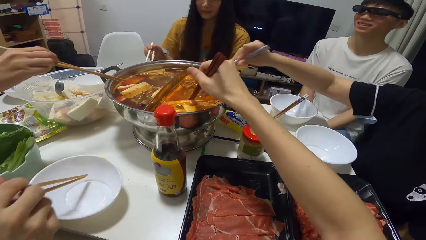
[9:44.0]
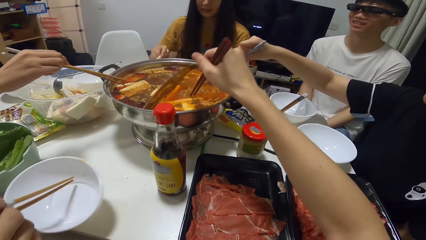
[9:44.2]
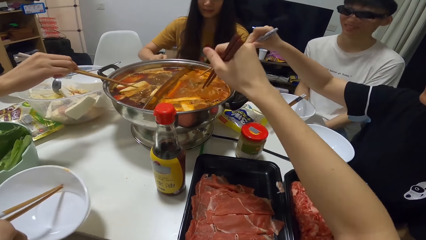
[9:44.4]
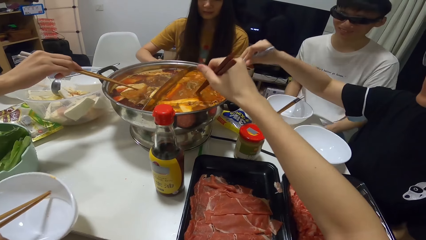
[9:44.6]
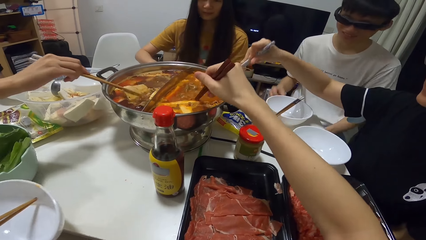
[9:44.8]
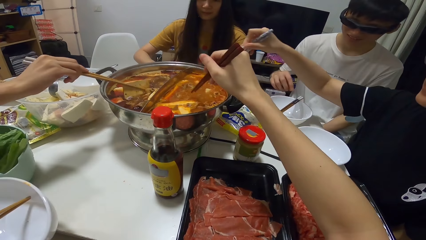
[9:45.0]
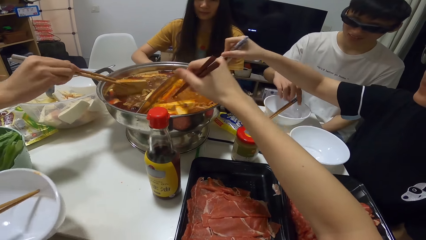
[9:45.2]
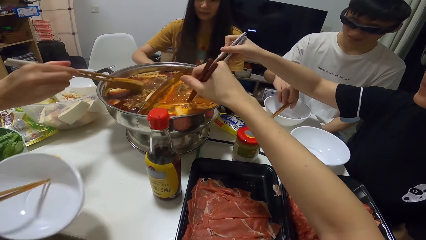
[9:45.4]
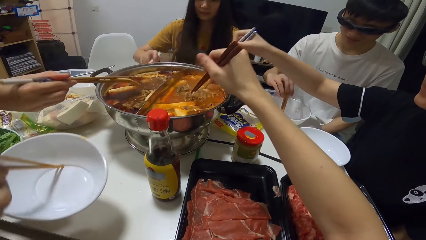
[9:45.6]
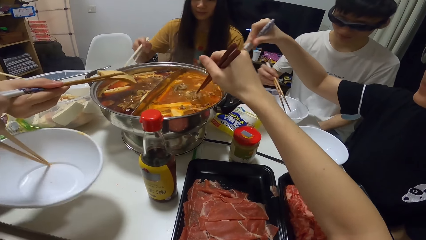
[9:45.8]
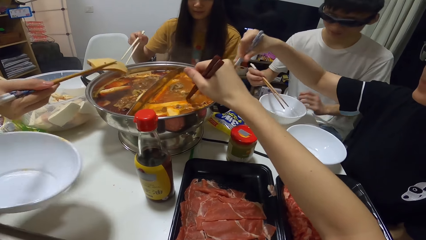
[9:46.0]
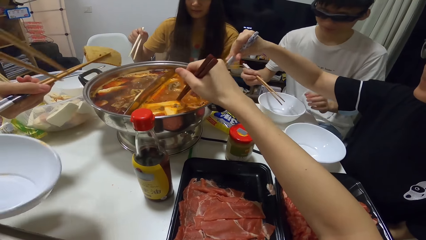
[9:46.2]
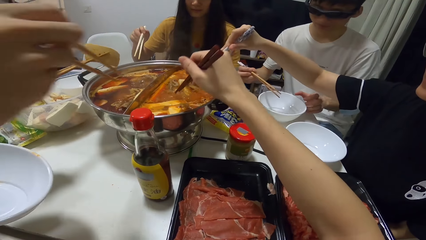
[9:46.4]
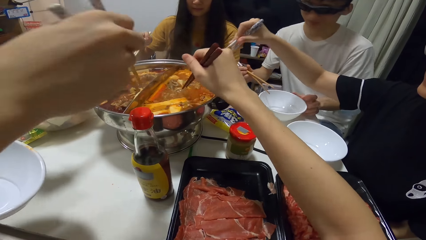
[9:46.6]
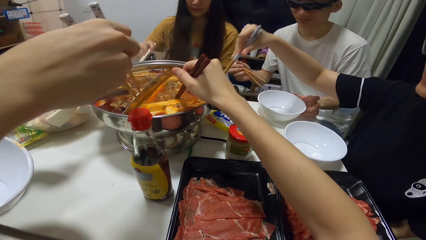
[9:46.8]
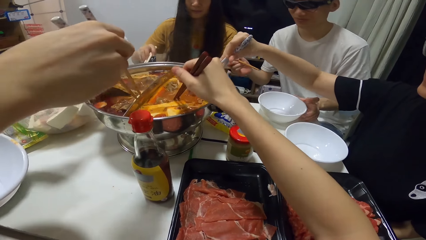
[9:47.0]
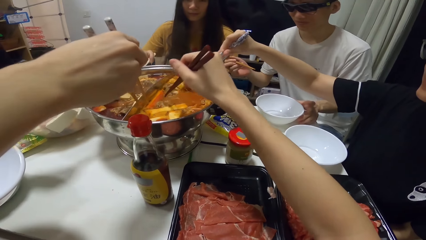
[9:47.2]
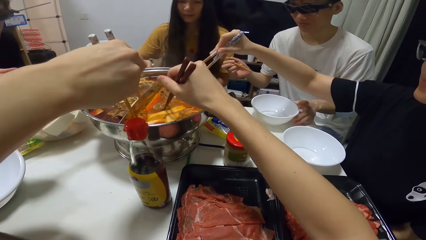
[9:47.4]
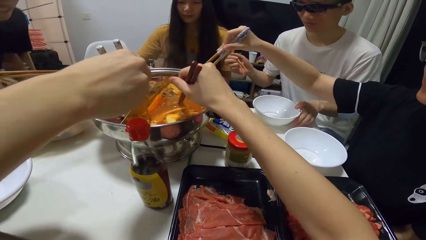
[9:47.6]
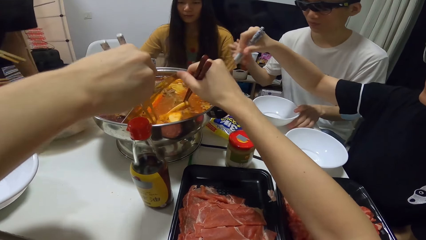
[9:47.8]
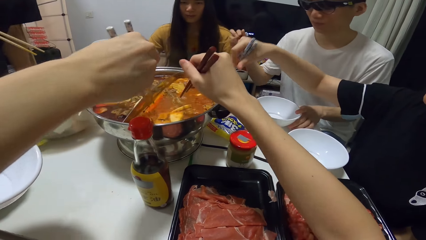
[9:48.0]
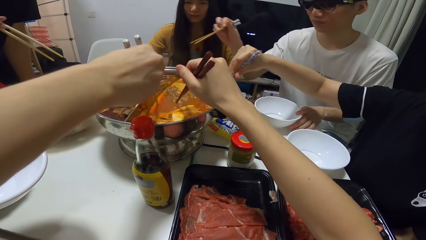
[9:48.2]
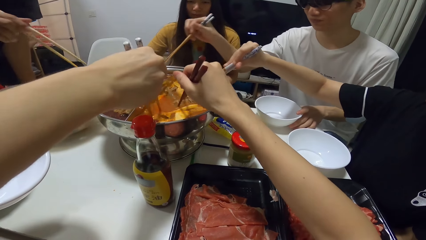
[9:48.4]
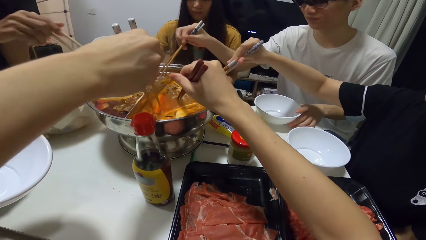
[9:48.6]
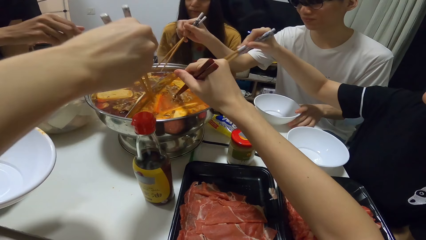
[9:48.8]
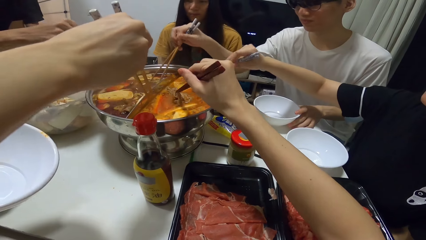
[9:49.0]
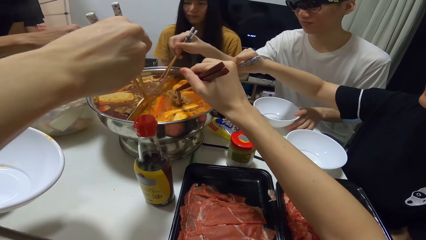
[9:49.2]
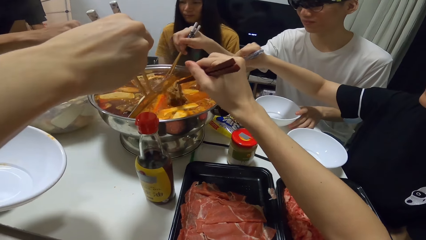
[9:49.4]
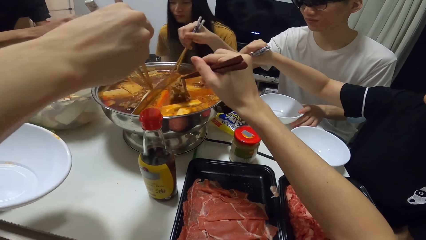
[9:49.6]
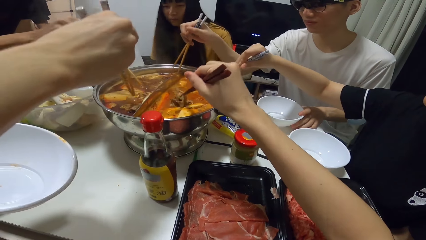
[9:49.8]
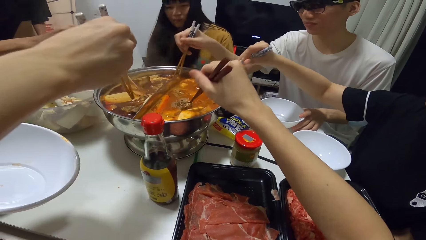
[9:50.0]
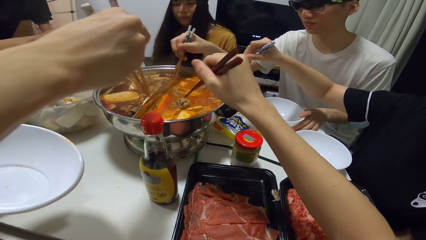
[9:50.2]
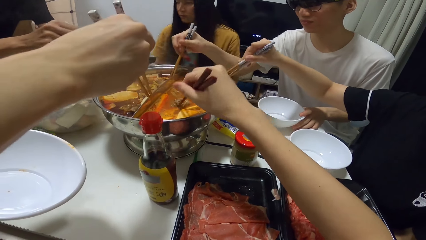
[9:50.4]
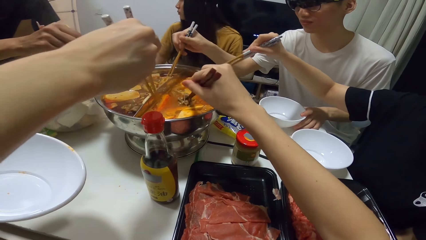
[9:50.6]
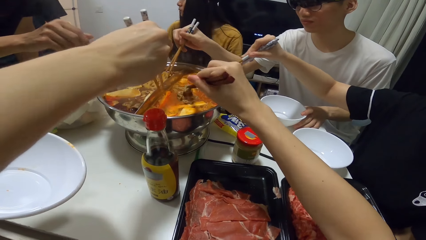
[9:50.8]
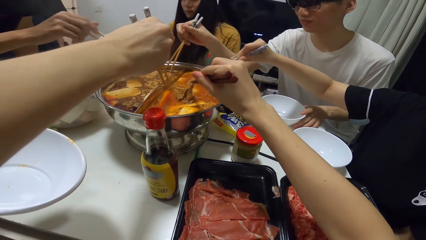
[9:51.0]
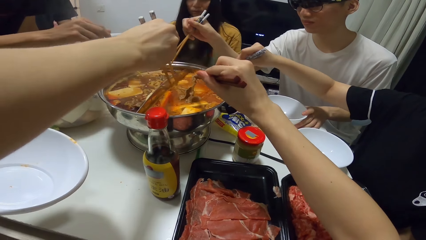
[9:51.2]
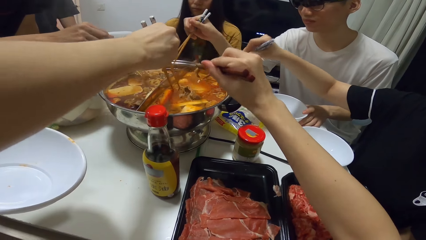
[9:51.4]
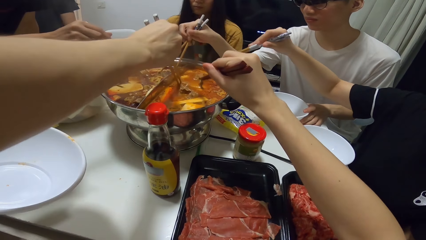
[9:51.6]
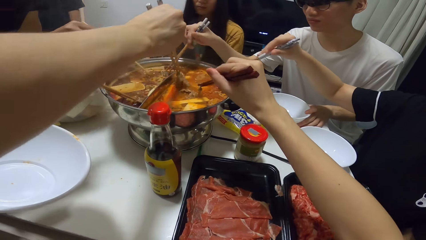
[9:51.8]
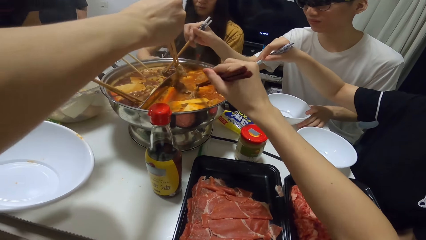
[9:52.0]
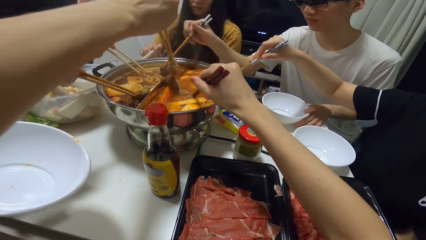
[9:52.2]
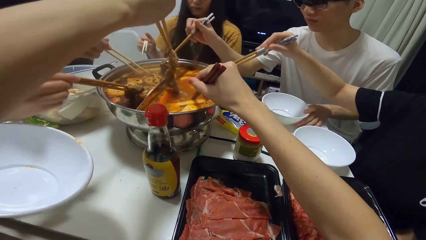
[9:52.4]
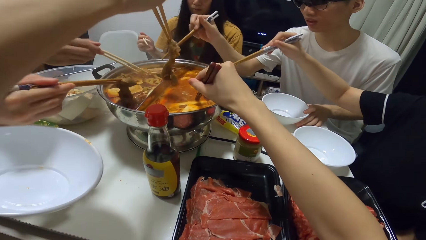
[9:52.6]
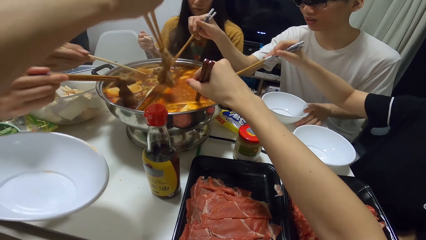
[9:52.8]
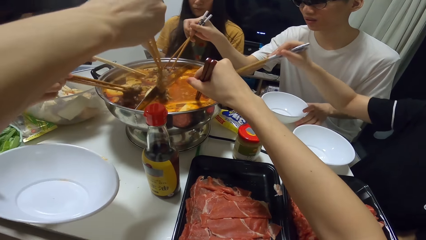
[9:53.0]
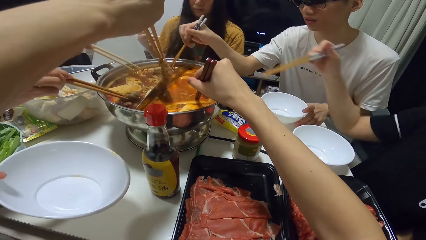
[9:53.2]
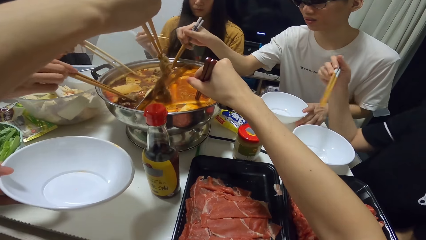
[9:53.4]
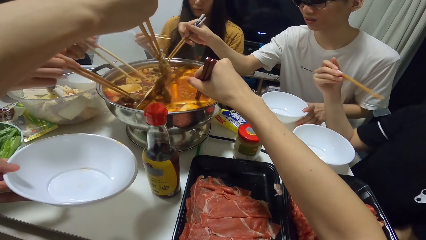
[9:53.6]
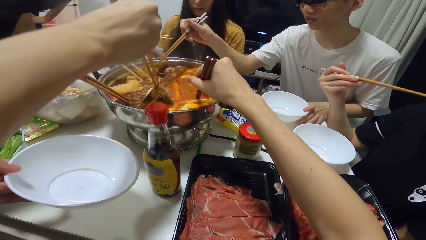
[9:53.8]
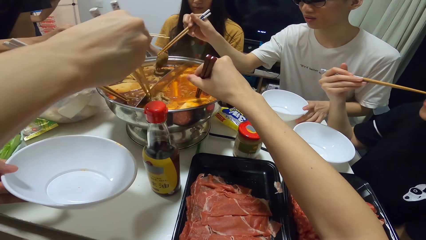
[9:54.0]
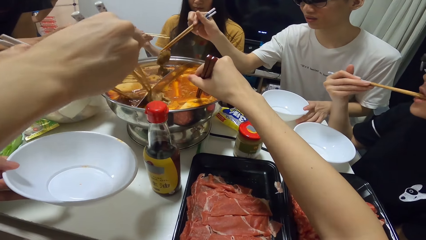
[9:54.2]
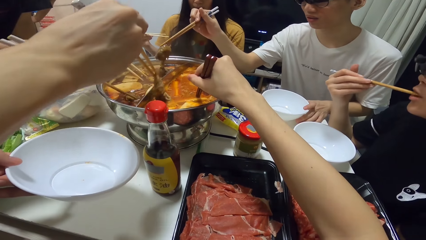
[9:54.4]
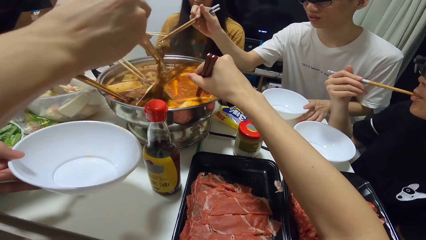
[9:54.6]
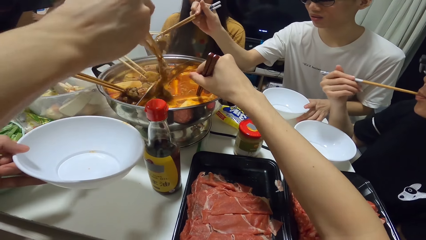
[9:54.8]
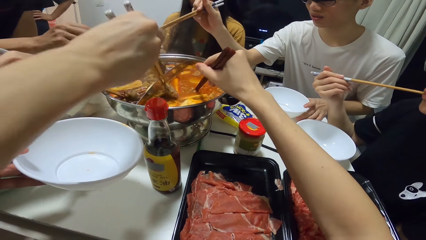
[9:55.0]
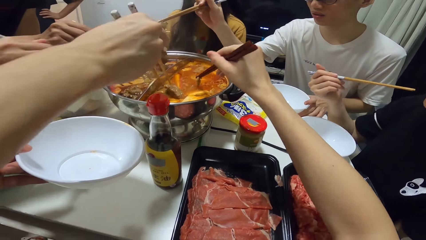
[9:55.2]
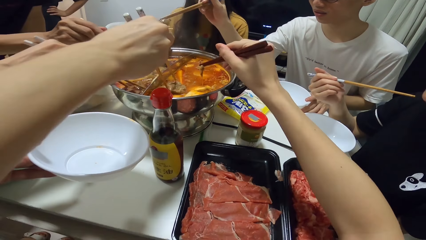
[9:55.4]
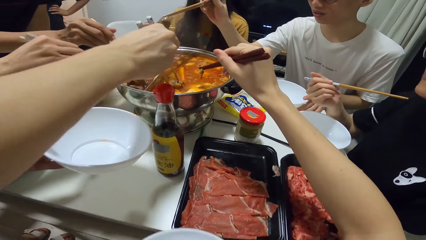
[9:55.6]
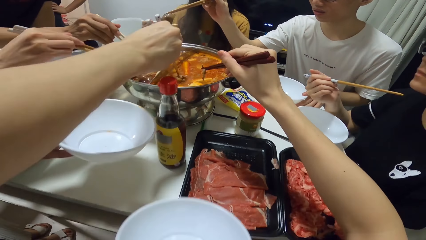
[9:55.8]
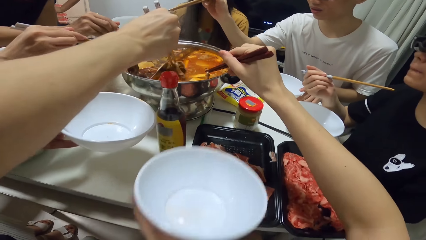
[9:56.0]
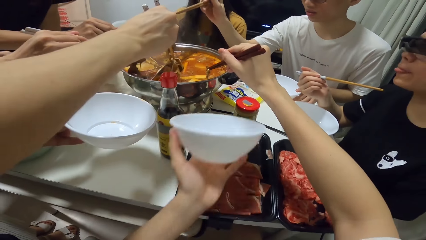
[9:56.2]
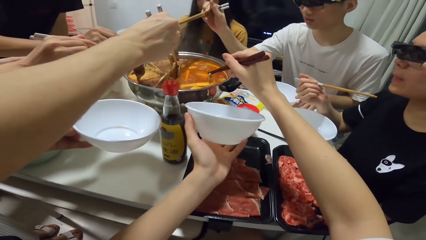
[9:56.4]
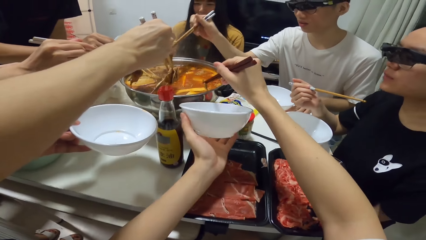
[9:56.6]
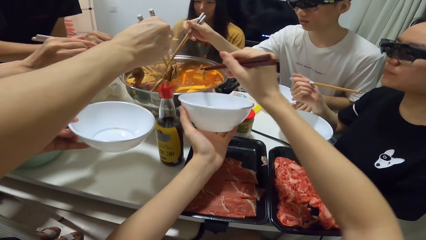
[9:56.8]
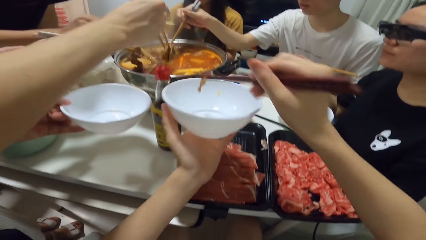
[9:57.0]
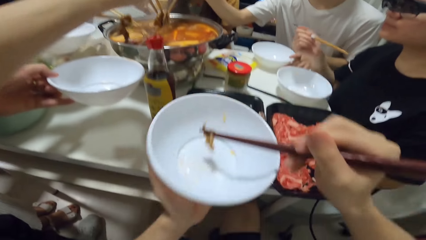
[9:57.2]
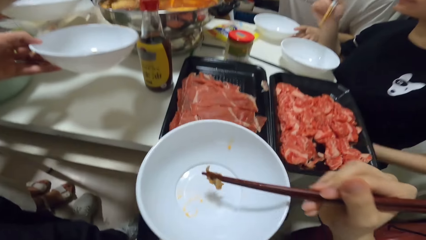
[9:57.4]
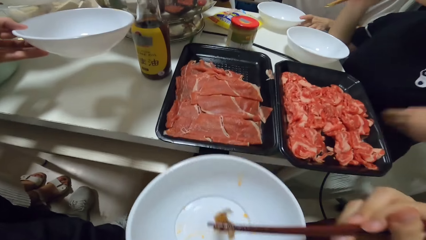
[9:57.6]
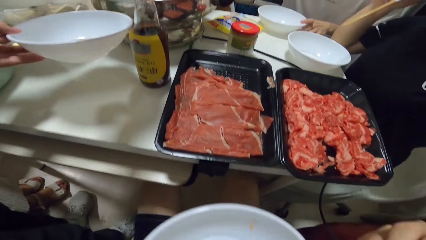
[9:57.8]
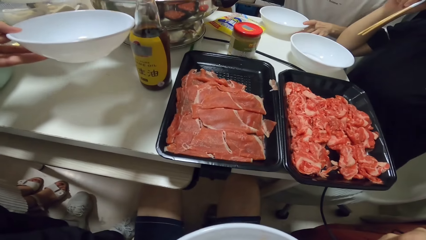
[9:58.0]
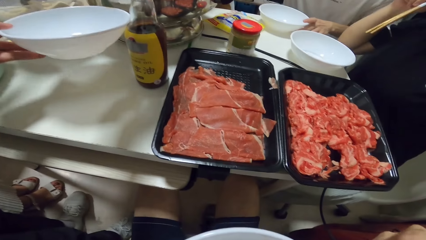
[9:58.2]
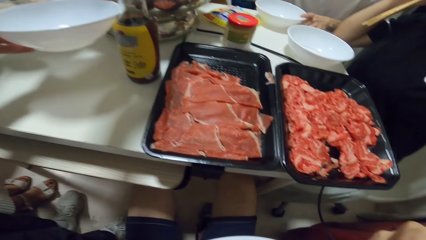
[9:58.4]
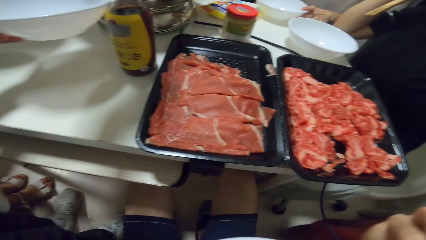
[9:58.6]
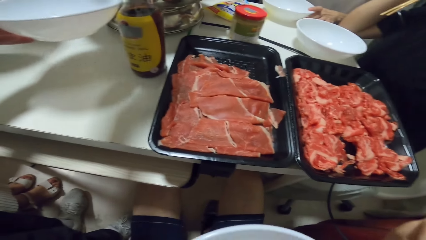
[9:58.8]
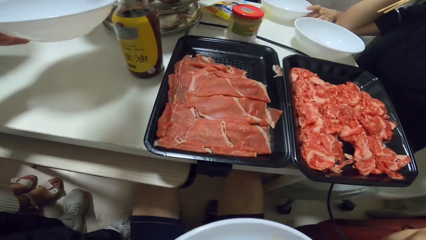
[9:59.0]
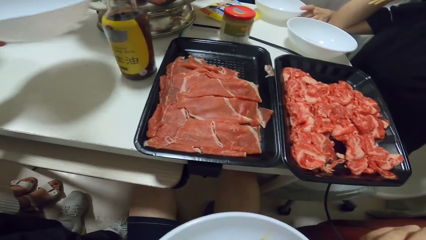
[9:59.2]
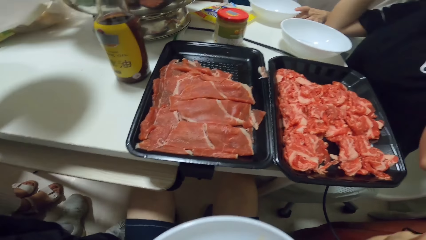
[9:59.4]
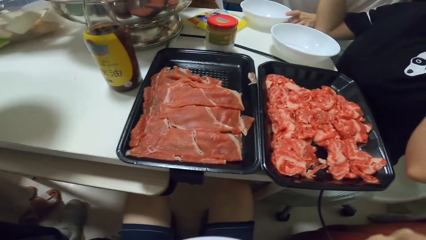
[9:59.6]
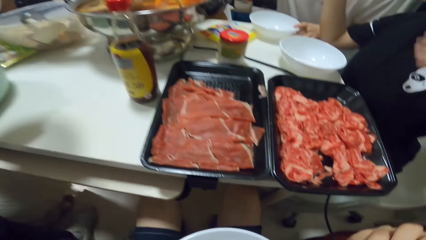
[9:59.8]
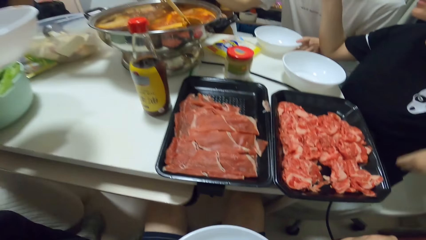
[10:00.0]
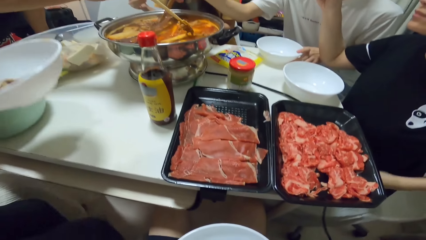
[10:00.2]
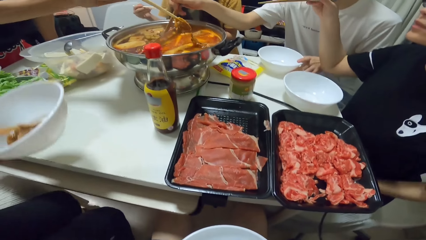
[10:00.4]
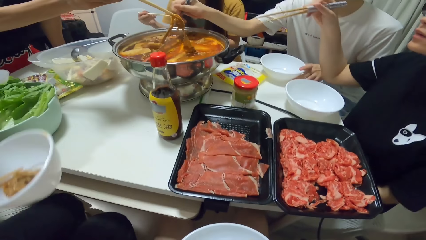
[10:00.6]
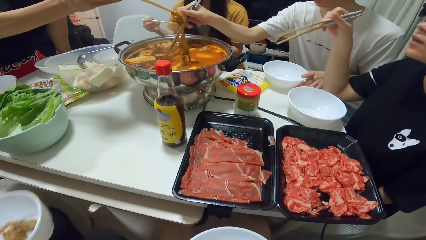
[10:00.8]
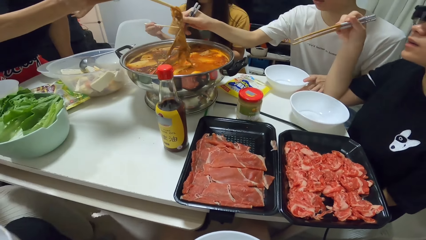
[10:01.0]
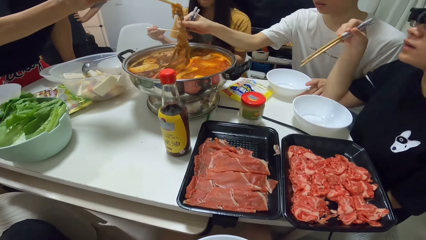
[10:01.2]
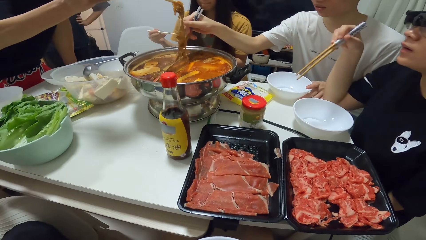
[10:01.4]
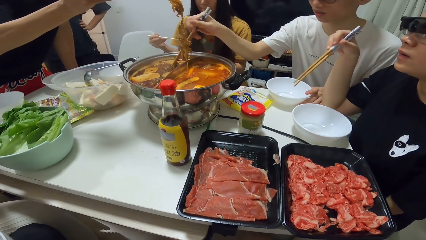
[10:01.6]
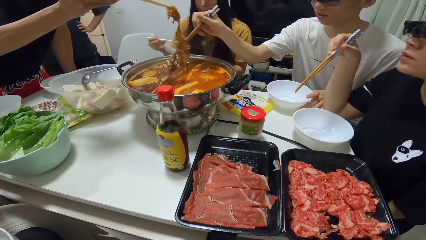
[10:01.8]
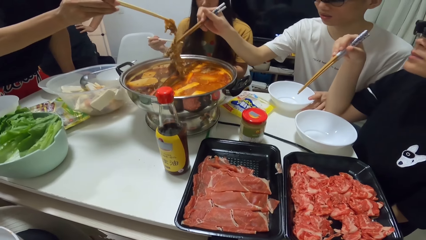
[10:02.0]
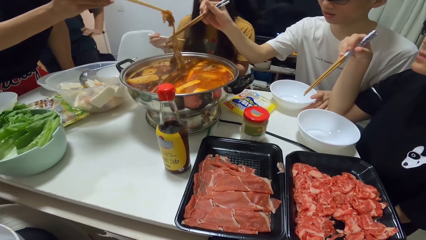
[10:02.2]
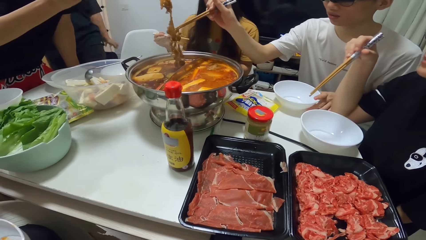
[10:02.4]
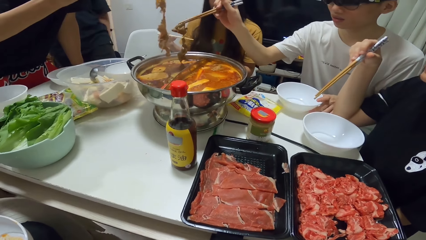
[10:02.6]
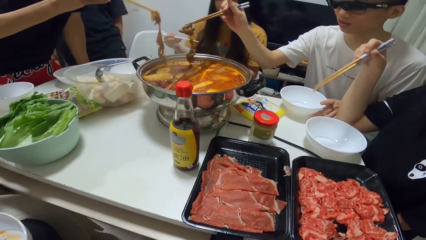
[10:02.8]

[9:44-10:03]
A woman picks food from the pot with the chopsticks. Another woman picks food from the pot with the chopsticks. A man picks chopsticks from a bowl on the table with his right hand. A third woman takes the chopsticks. Another man picks food from the pot with the chopsticks. The first man picks food from the pot with the chopsticks. A third man picks food from the pot with the chopsticks. The camera wearer takes the meat with the chopsticks. The first woman eats the meat. The camera wearer moves his plate near. He puts the food into a bowl in his left hand. He eats the meat from the bowl. Another woman picks food from the pot with the chopsticks. The first woman puts down her hand.
